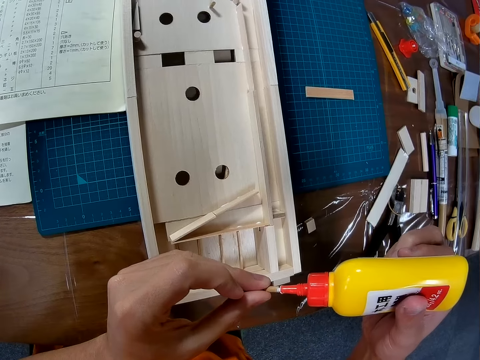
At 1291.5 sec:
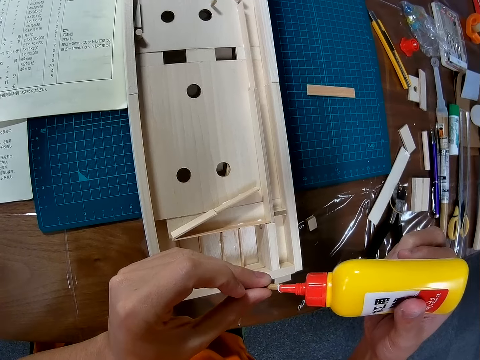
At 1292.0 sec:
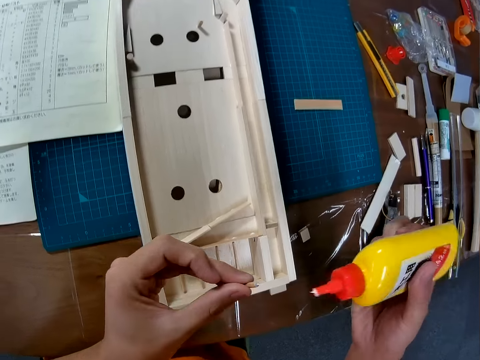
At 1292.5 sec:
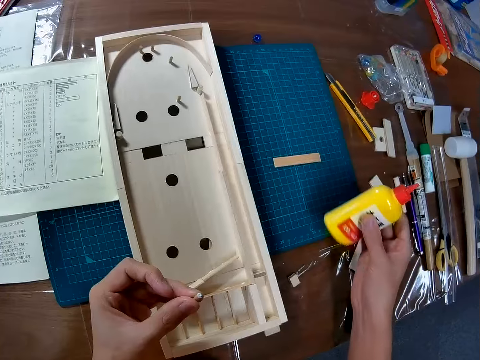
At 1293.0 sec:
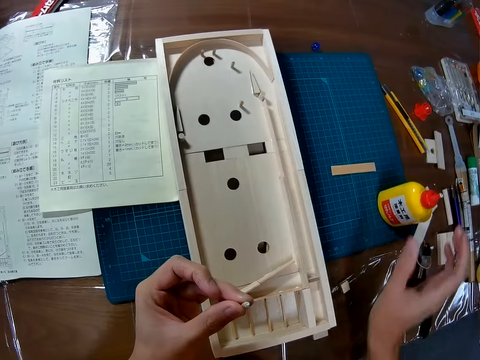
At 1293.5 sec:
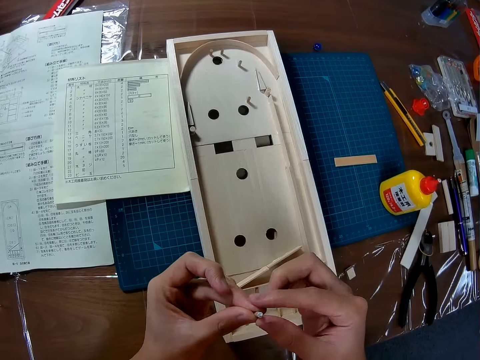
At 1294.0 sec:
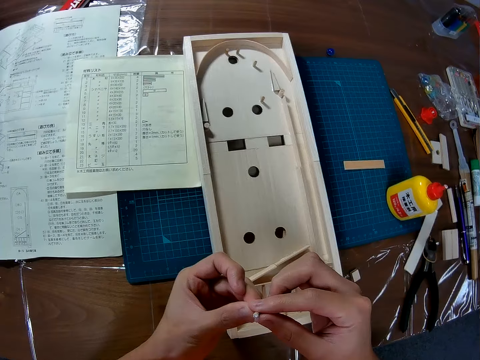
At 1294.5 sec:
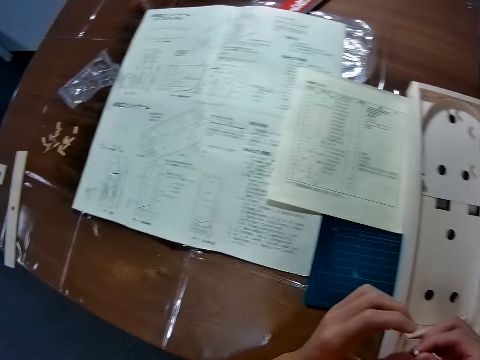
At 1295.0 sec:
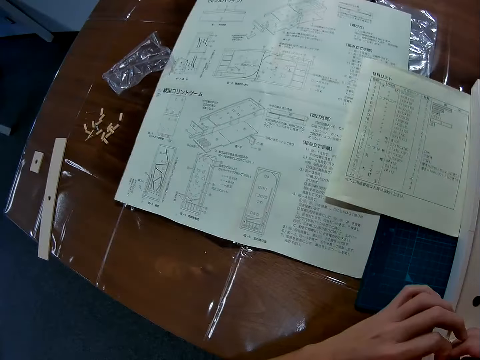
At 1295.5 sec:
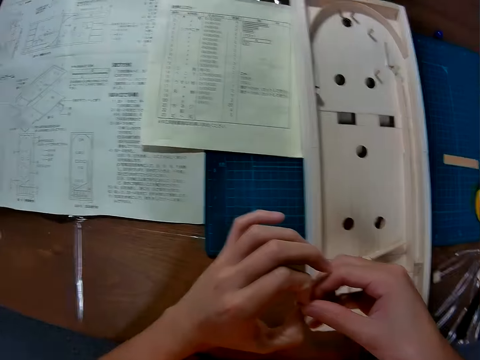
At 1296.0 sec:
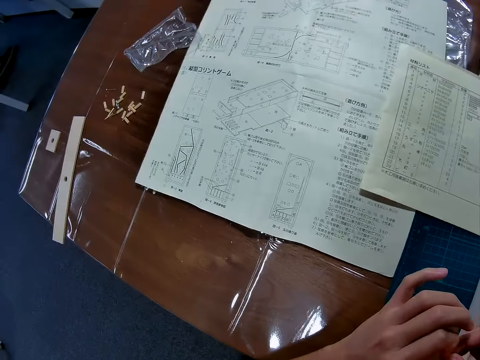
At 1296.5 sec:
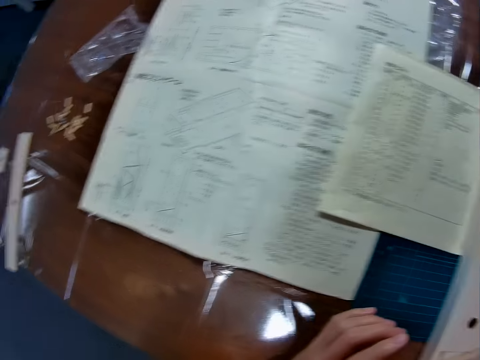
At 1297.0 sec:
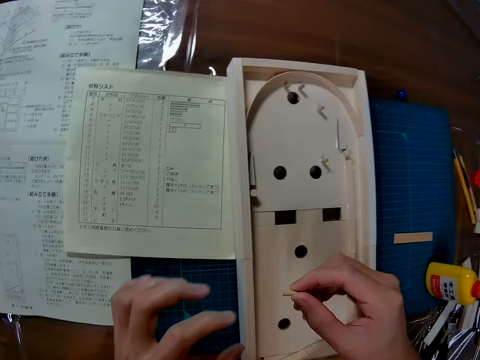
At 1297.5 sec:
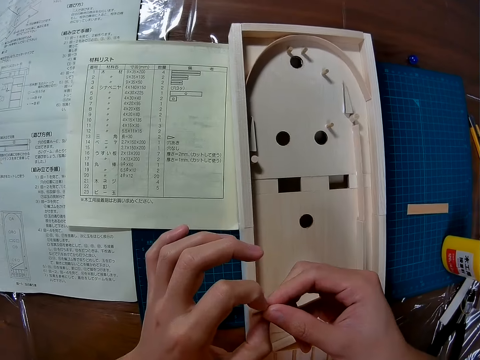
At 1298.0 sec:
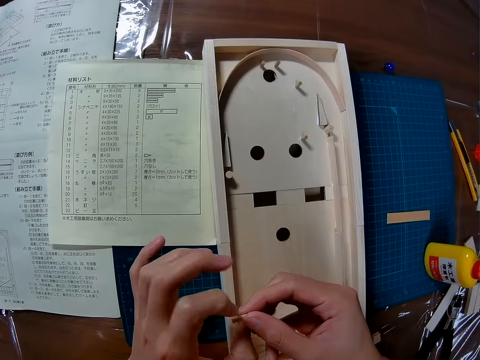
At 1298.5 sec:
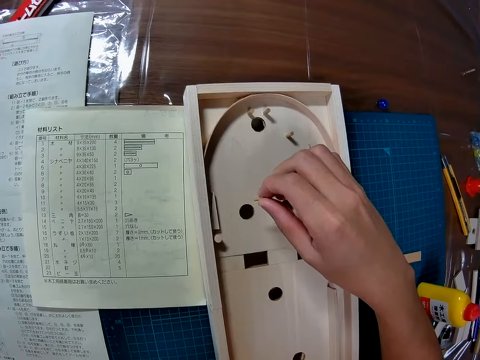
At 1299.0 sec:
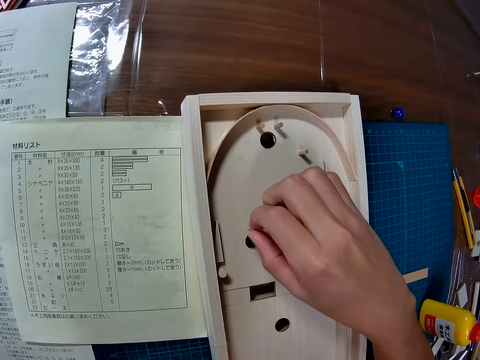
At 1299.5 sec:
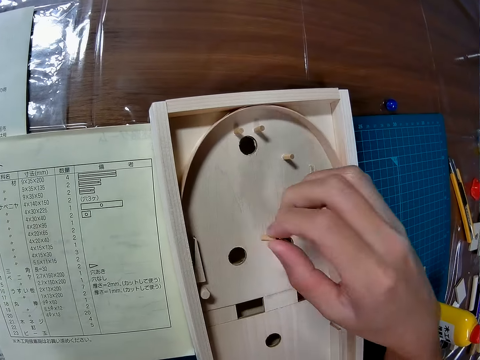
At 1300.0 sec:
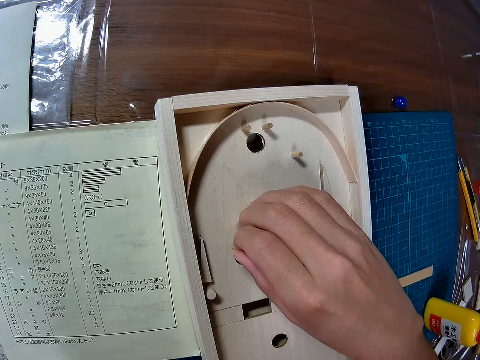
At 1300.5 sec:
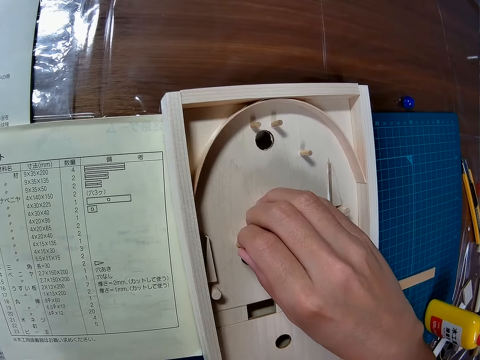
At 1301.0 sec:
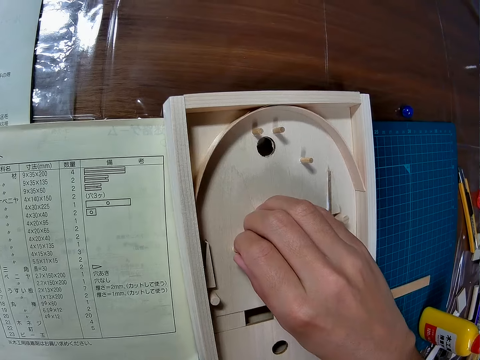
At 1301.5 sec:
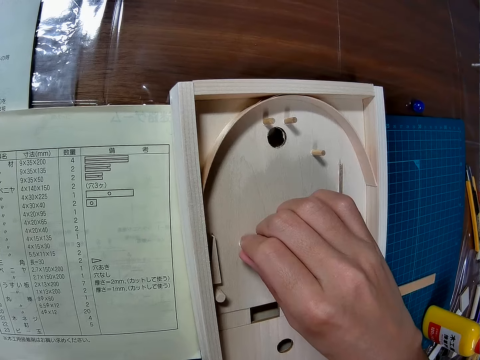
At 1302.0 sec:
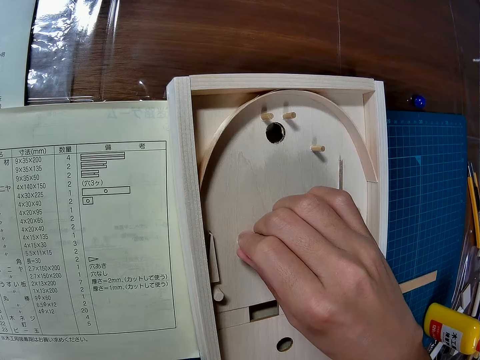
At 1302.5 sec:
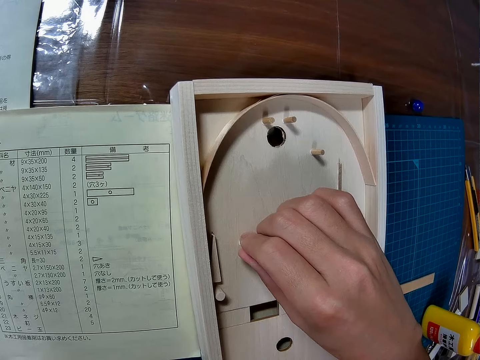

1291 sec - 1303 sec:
The camera wearer puts the glue bottle on the table. They exchange something to the other hand. They hold something with the other hand. They hold something. They put something on the wooden pinball. They glue the piece of wood to the wood structure.

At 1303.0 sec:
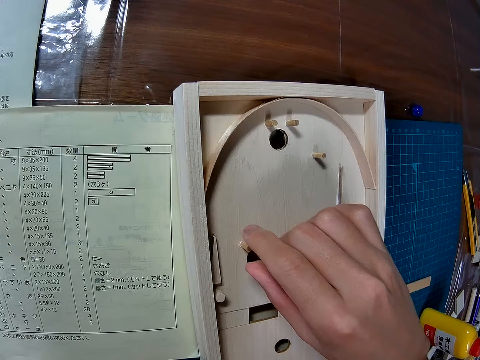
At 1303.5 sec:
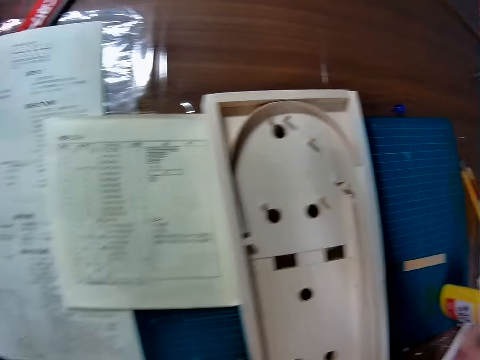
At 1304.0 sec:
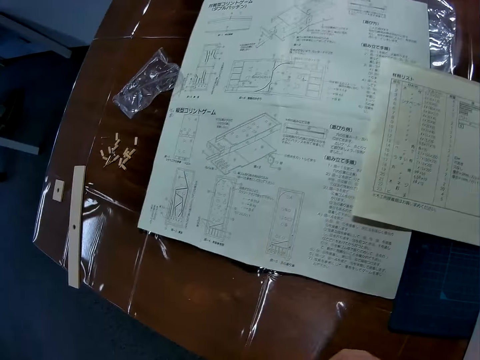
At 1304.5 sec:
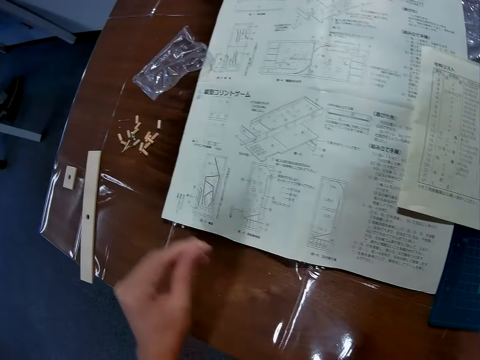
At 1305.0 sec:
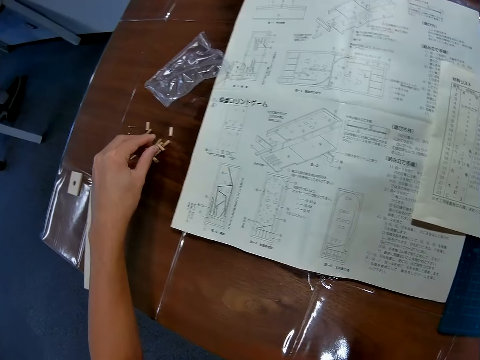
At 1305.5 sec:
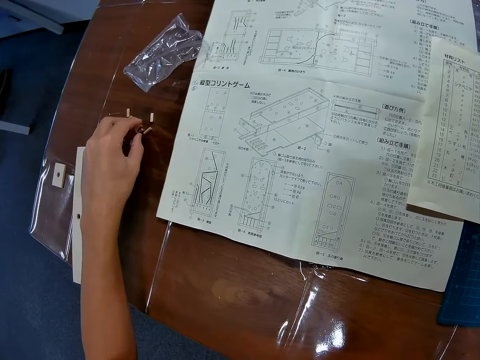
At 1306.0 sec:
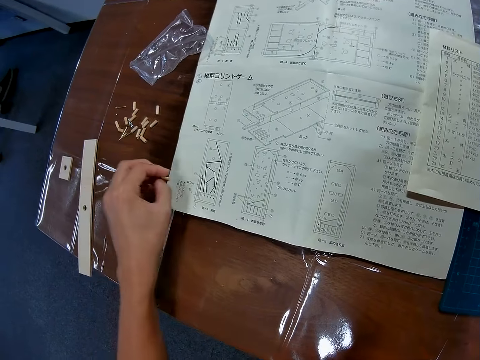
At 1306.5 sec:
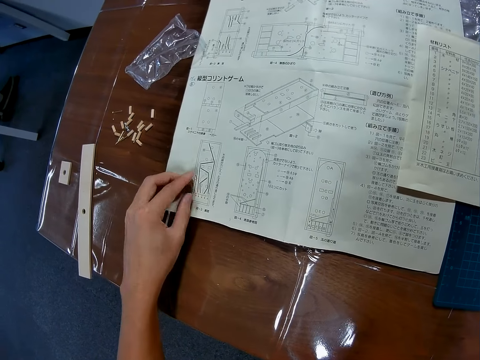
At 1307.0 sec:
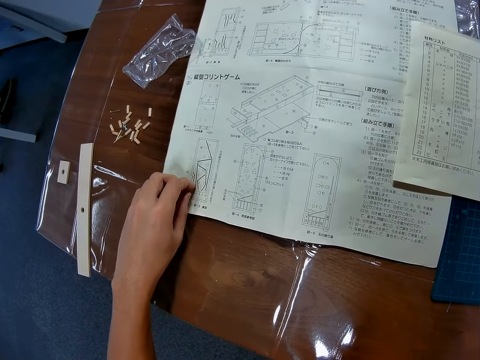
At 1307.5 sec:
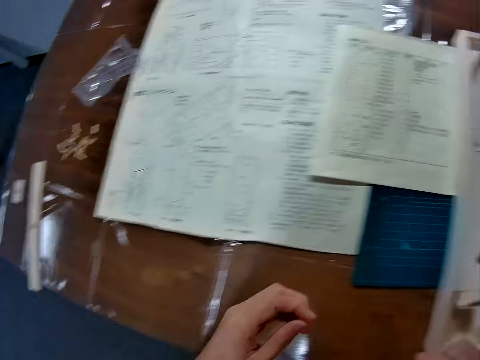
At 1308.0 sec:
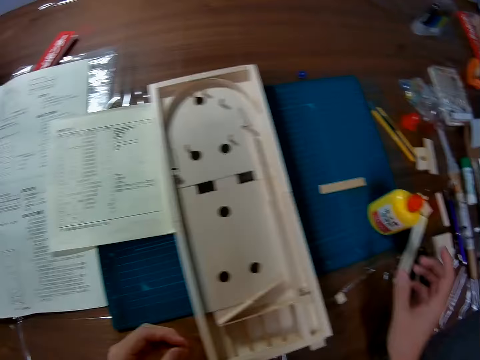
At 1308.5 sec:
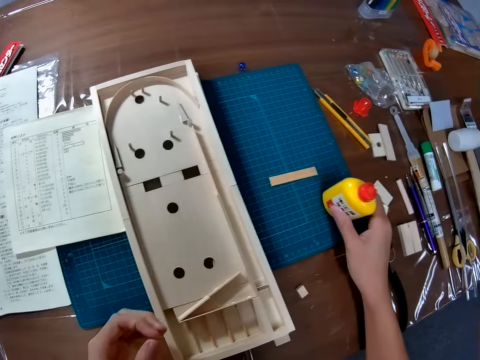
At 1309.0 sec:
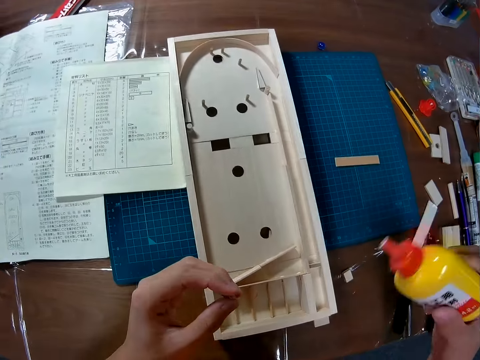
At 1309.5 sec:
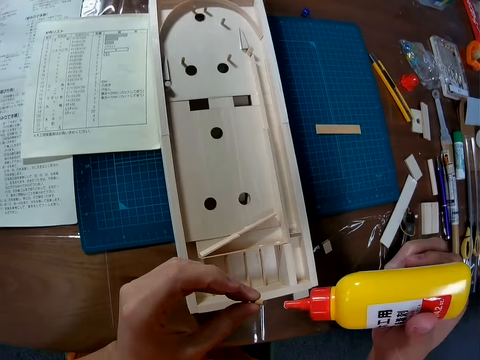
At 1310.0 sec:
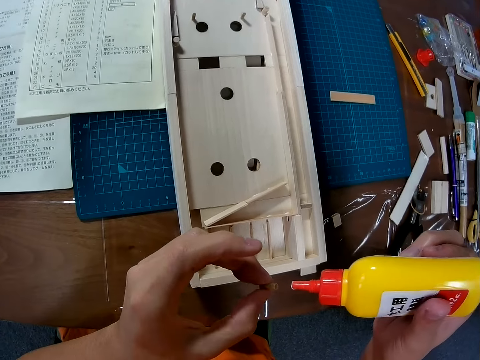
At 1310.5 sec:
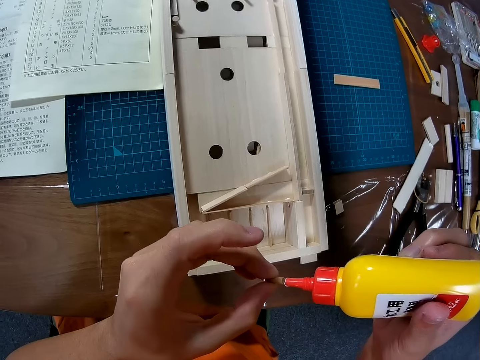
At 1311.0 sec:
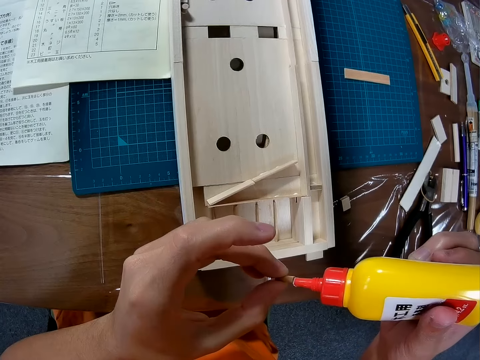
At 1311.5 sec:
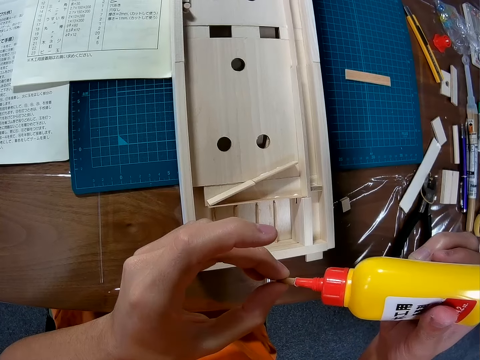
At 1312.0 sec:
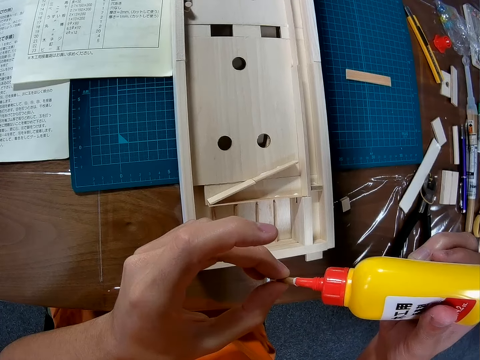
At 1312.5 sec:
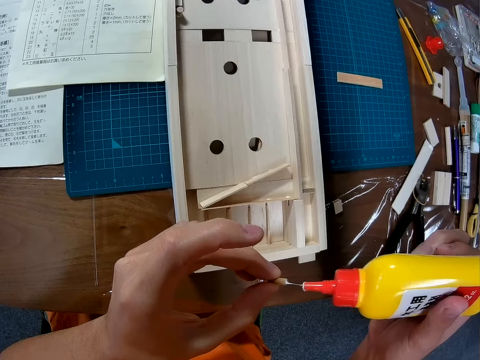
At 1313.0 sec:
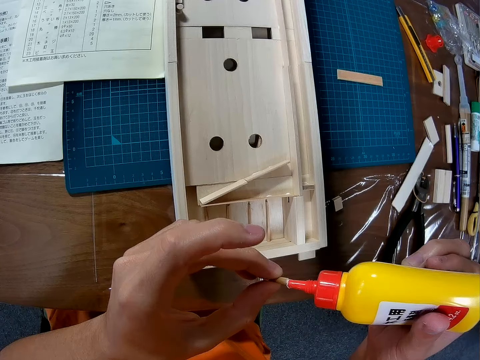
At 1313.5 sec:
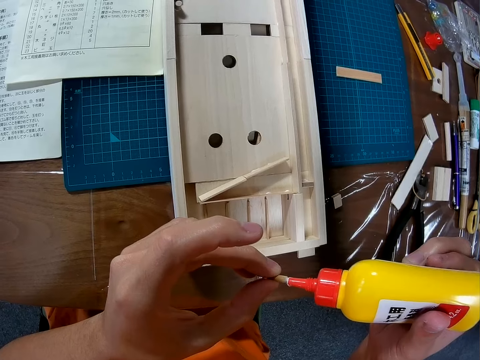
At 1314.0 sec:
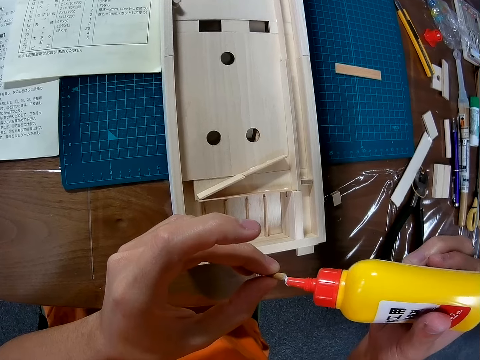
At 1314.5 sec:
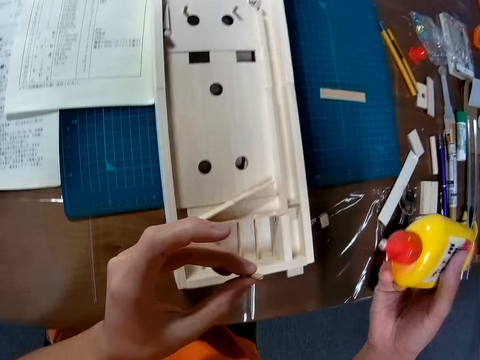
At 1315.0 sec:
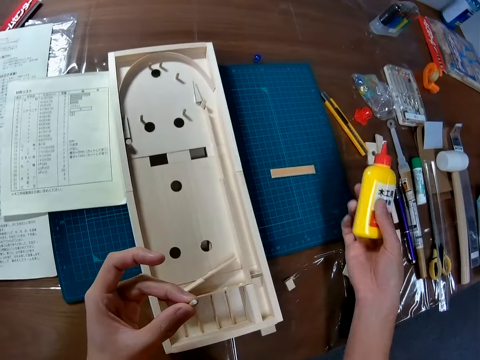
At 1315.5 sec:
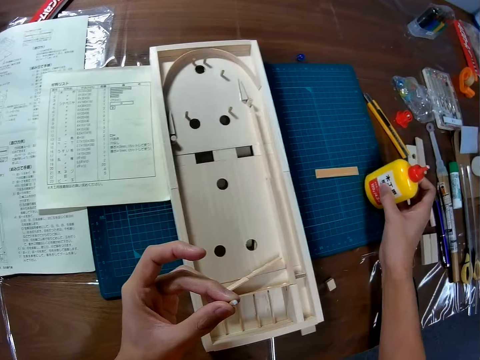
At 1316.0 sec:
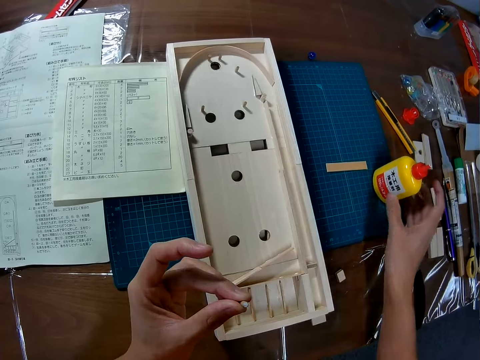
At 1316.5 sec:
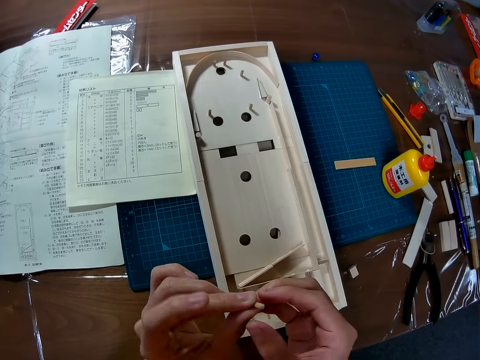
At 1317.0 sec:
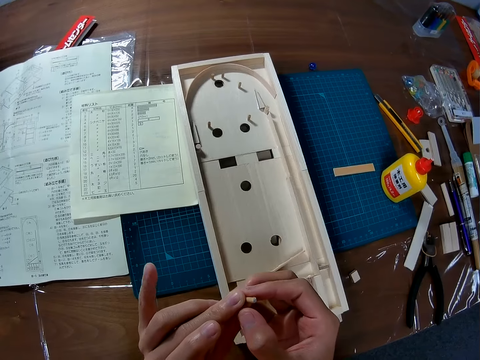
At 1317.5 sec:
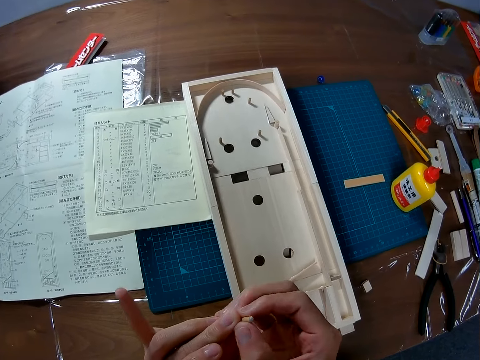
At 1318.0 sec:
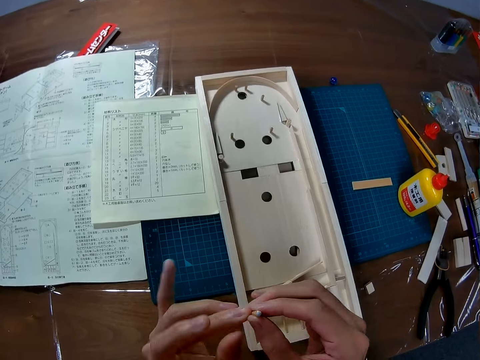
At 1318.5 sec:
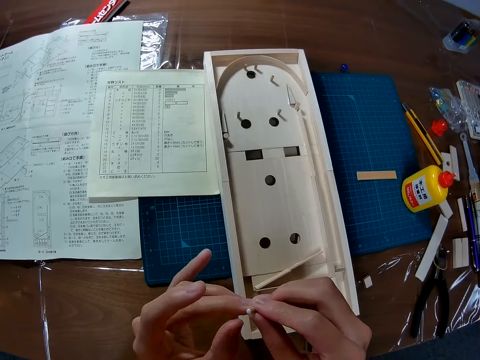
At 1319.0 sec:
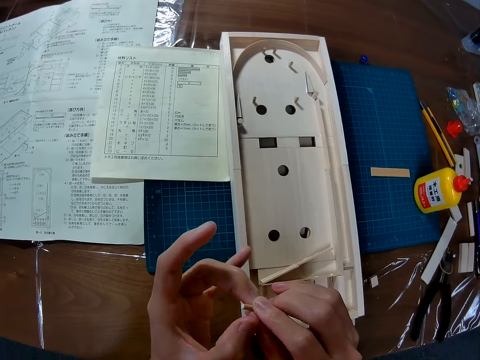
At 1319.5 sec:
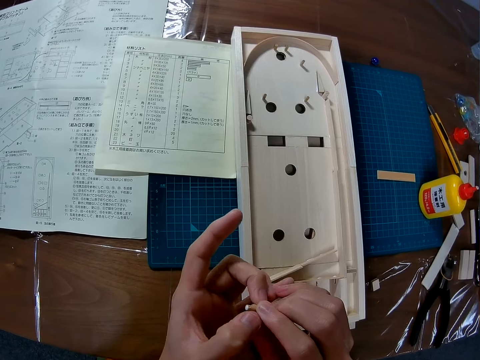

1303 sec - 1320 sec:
The camera wearer picks up a piece of wood. They put something on the manual. They take the glue bottle. They put glue on the piece of wood. They put the glue bottle on the table. They hold something with the other hand.
